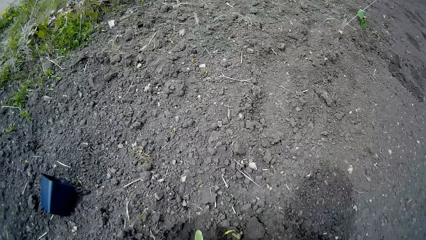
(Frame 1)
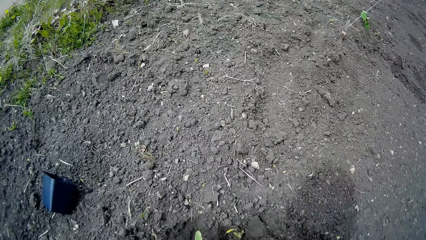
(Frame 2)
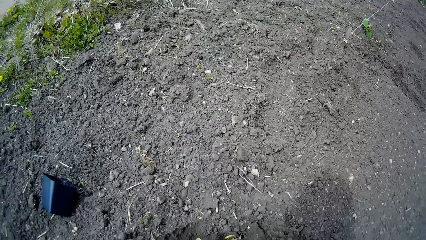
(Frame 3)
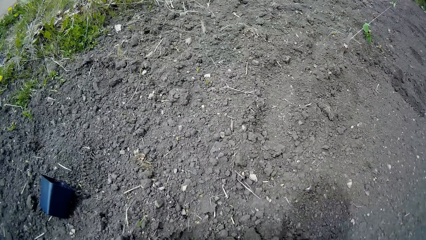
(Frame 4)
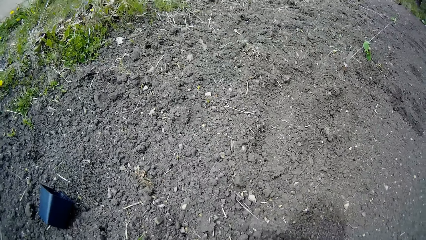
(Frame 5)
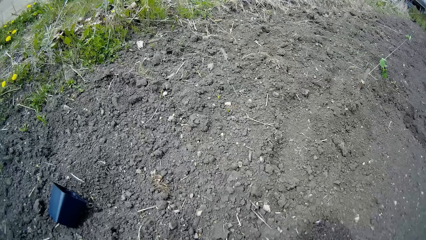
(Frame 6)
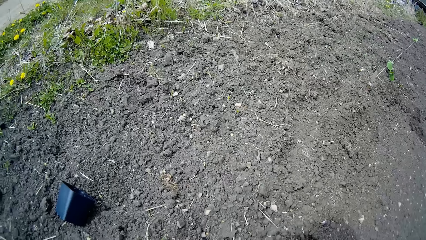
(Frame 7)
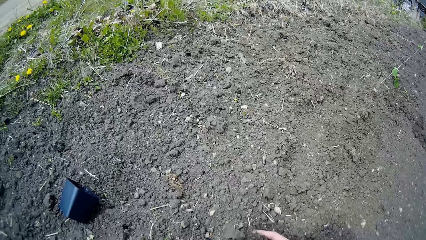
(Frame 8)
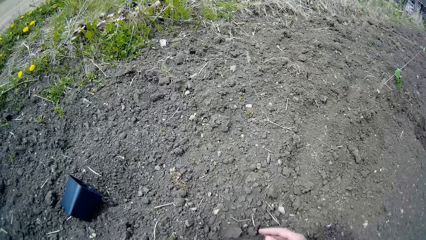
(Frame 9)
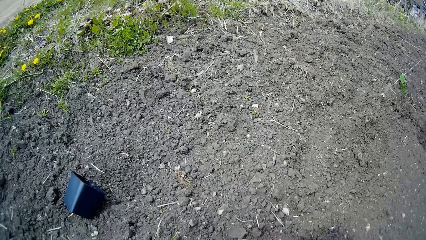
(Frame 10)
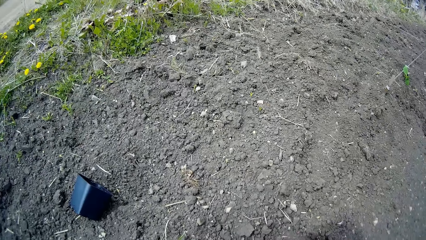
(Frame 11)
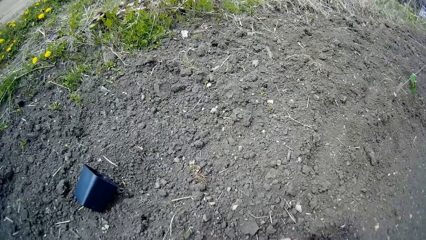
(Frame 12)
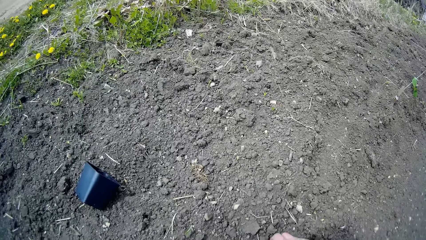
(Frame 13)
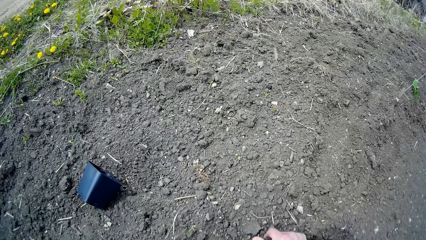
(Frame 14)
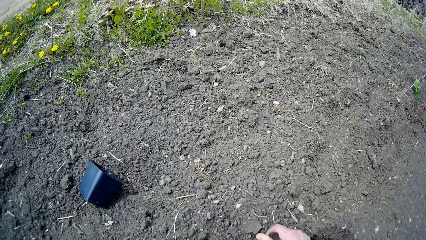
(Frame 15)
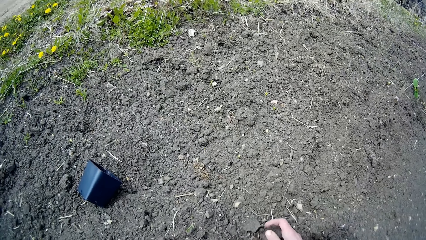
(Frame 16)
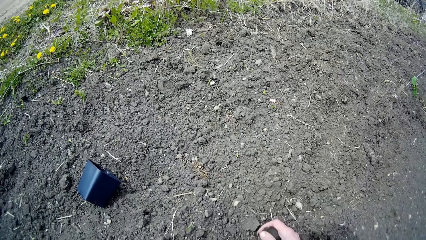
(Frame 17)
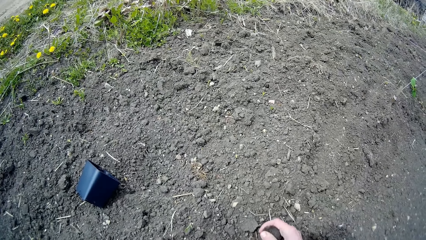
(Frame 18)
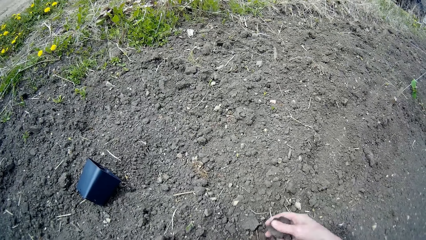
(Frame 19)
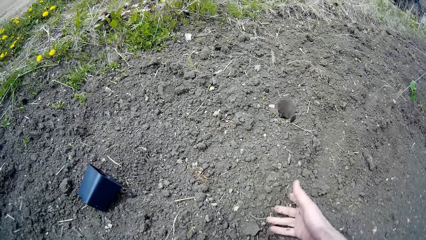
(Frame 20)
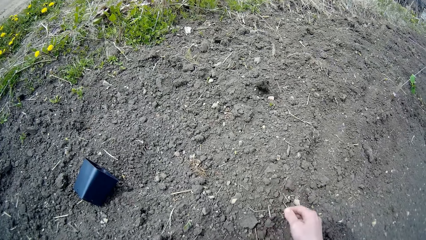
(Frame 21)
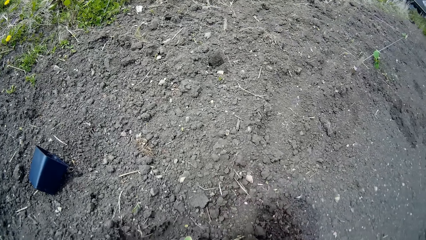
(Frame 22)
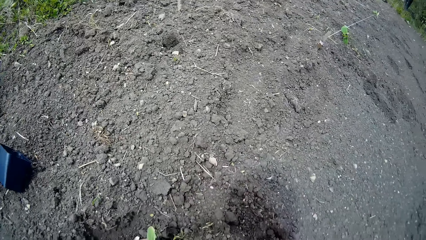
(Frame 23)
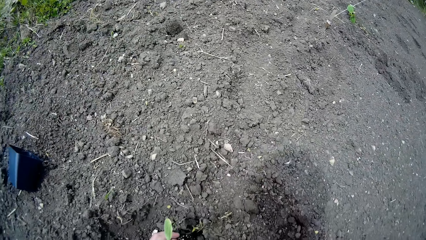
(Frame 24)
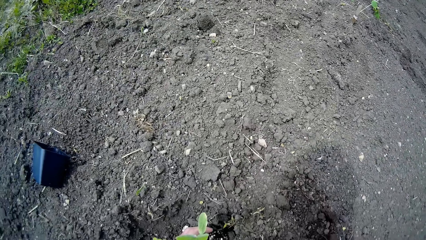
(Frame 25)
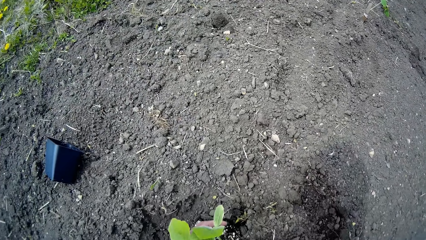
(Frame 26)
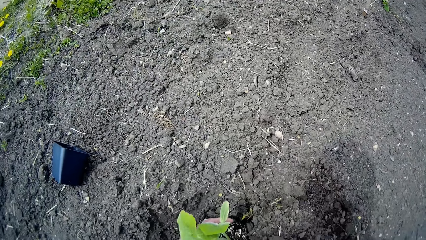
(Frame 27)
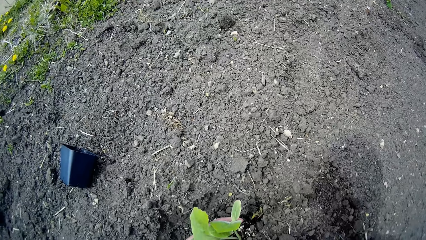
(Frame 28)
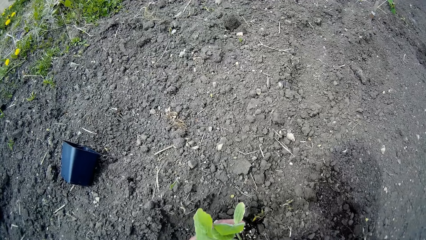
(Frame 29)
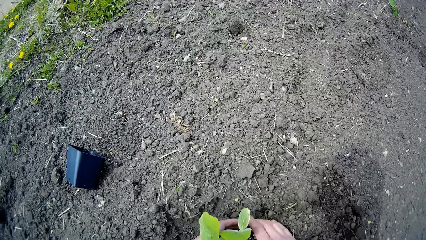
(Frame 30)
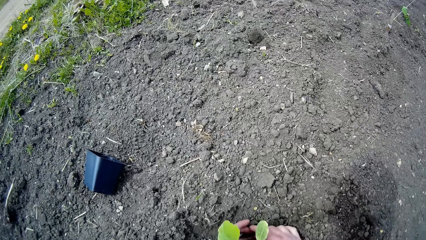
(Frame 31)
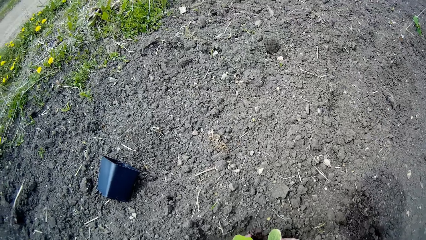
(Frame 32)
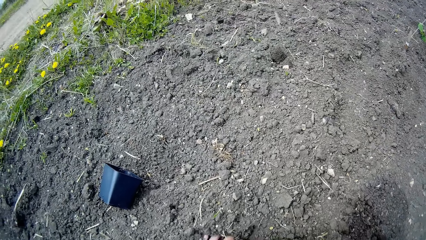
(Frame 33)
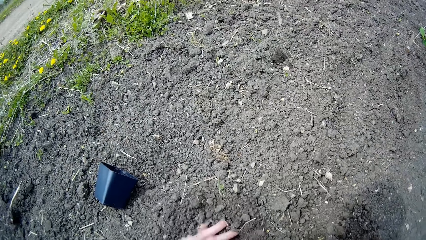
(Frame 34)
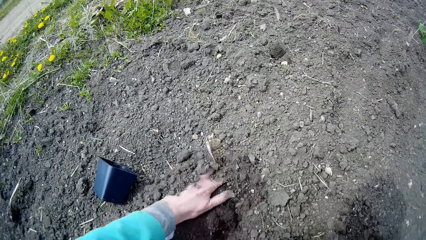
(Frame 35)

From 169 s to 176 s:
The camera wearer covers the plant with some sand from the floor with her left hand. She throws a stone in her left hand away. She covers the plant with some sand from the floor with both hands.

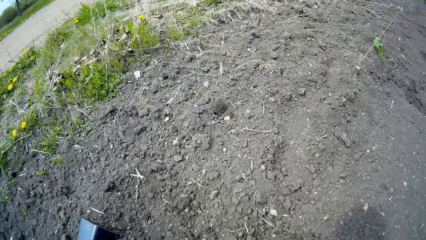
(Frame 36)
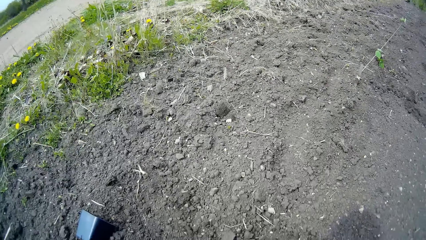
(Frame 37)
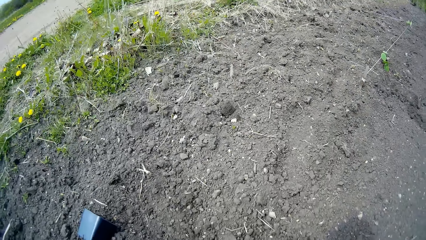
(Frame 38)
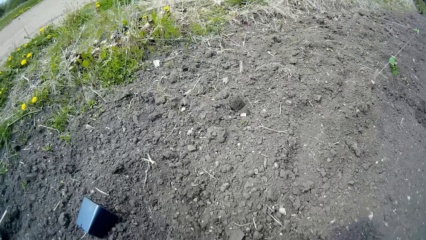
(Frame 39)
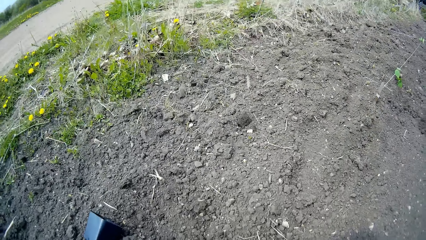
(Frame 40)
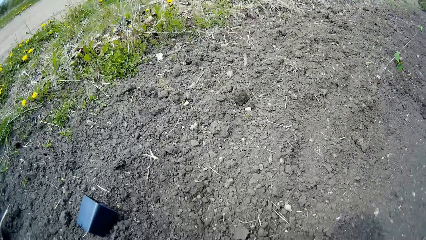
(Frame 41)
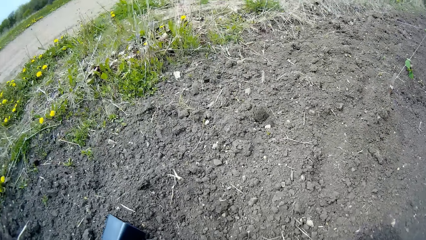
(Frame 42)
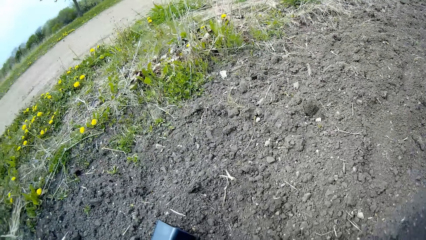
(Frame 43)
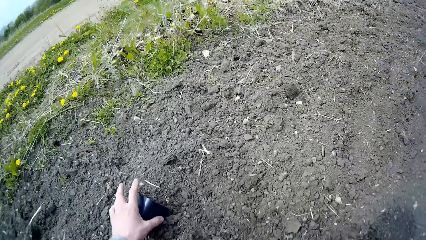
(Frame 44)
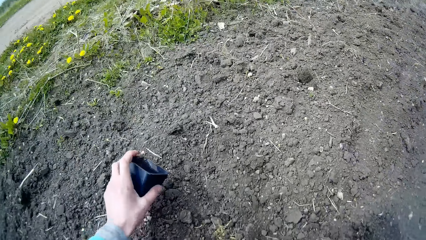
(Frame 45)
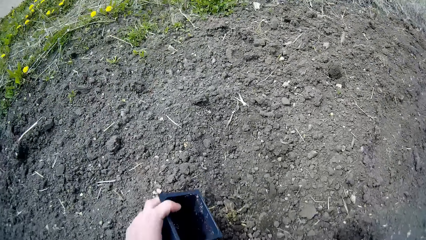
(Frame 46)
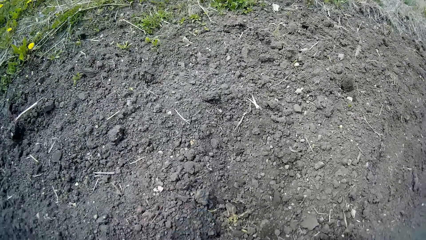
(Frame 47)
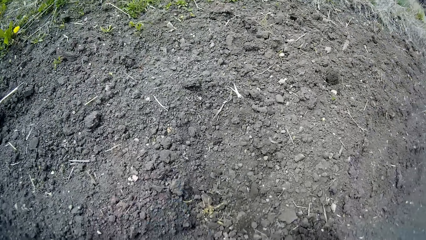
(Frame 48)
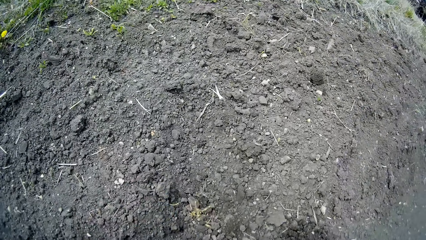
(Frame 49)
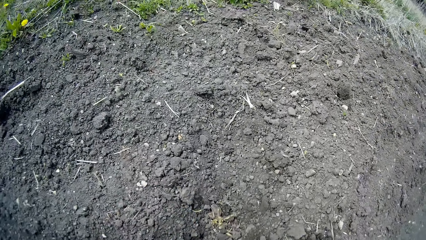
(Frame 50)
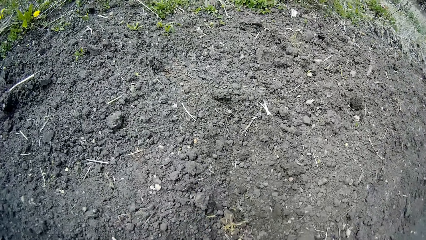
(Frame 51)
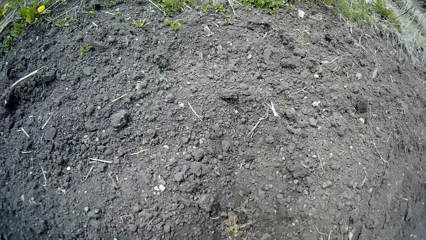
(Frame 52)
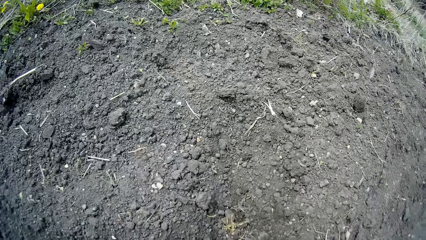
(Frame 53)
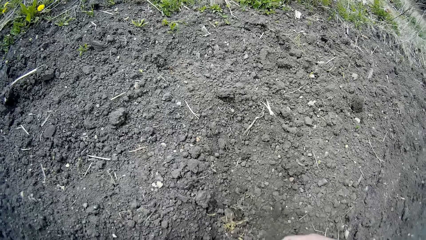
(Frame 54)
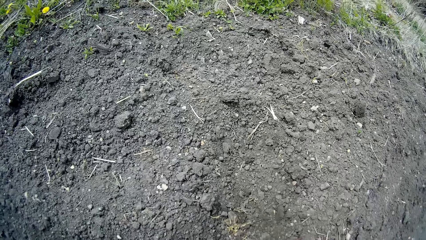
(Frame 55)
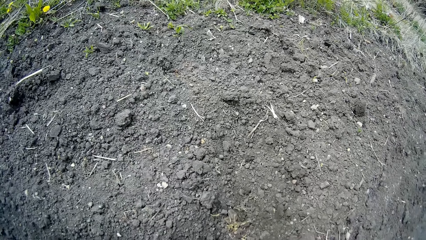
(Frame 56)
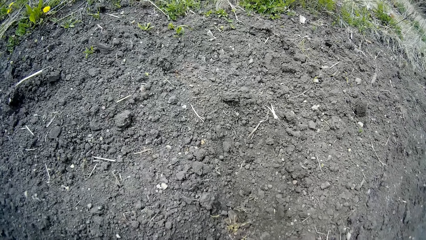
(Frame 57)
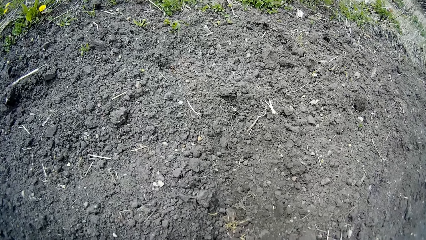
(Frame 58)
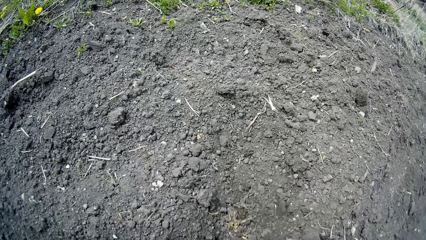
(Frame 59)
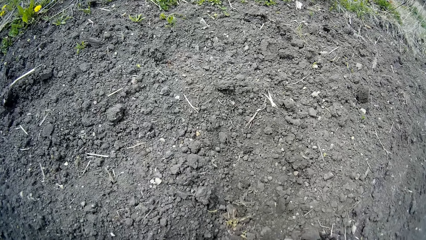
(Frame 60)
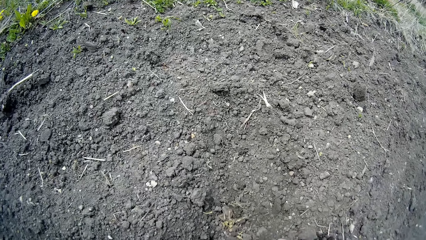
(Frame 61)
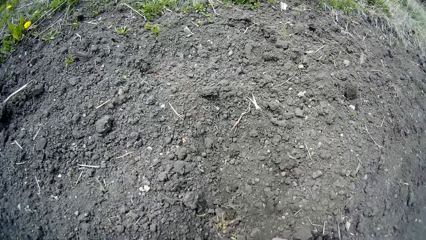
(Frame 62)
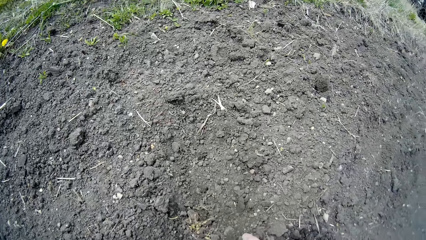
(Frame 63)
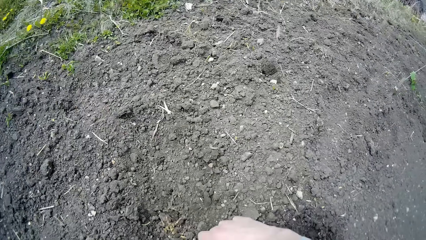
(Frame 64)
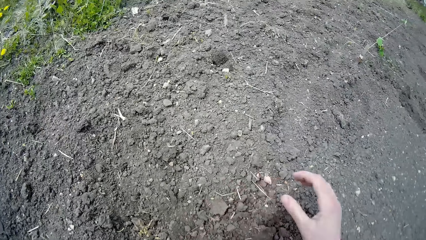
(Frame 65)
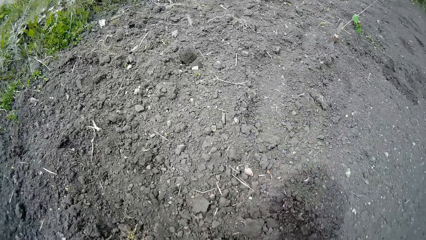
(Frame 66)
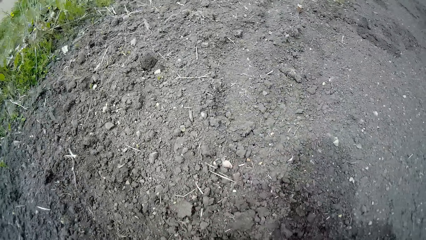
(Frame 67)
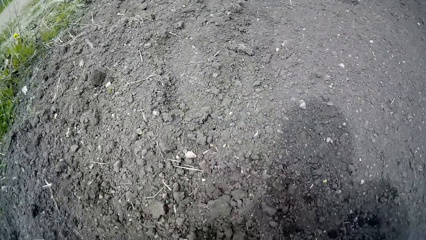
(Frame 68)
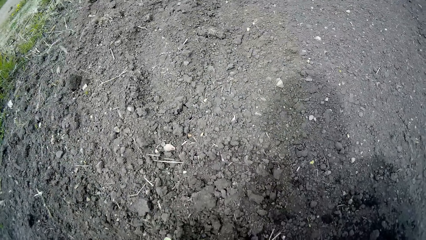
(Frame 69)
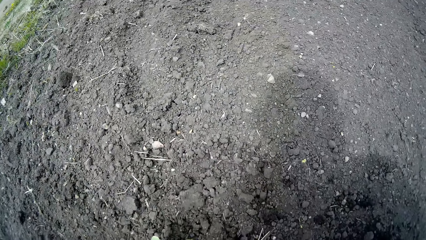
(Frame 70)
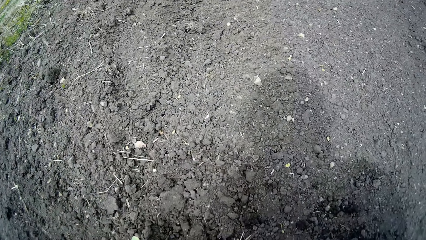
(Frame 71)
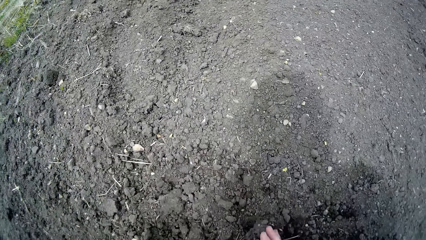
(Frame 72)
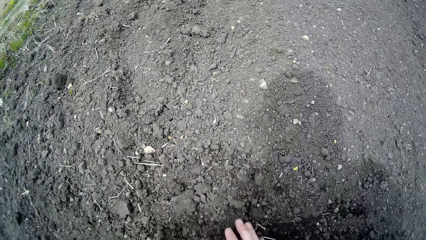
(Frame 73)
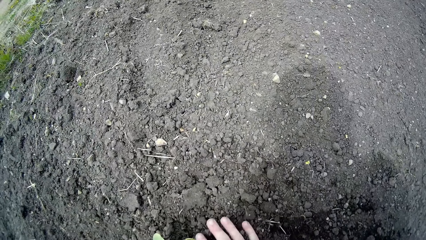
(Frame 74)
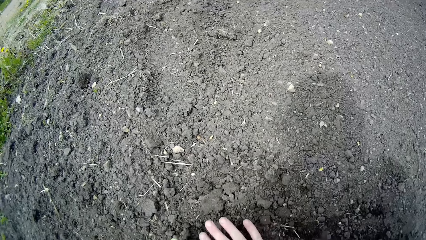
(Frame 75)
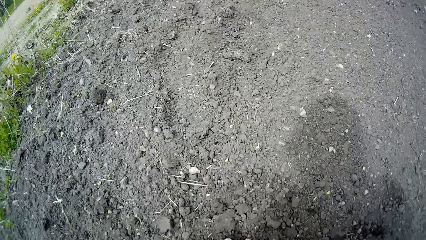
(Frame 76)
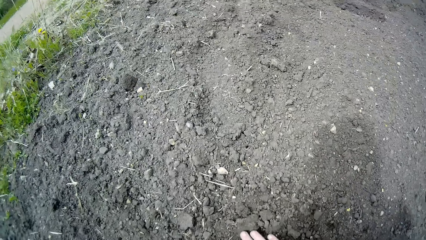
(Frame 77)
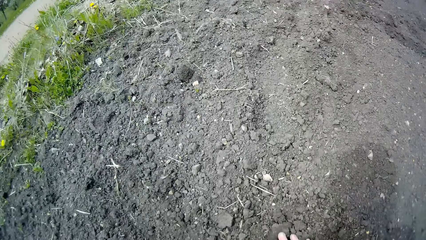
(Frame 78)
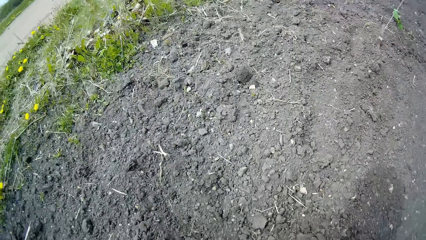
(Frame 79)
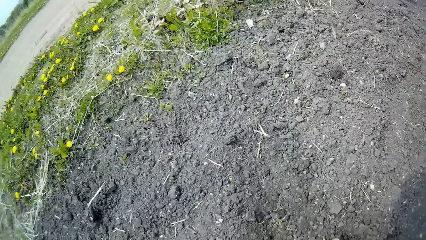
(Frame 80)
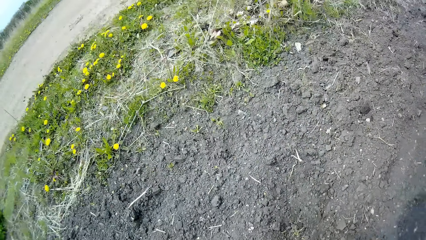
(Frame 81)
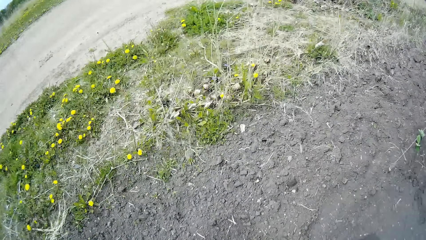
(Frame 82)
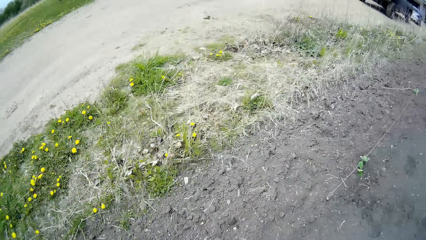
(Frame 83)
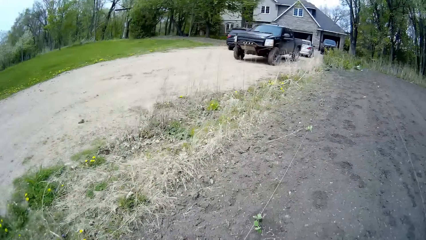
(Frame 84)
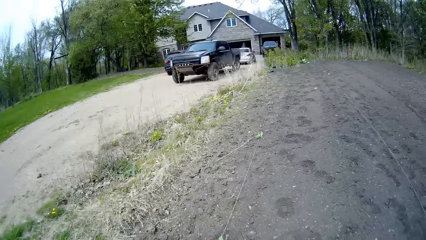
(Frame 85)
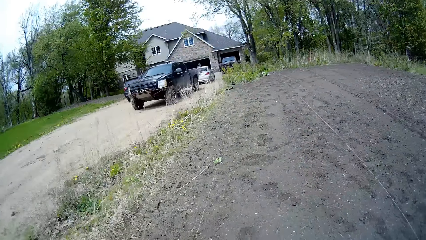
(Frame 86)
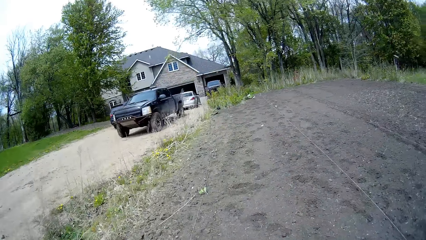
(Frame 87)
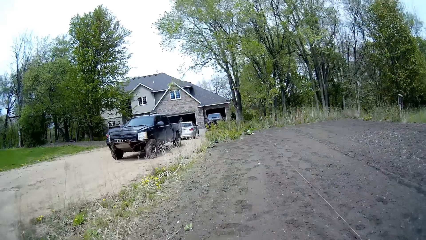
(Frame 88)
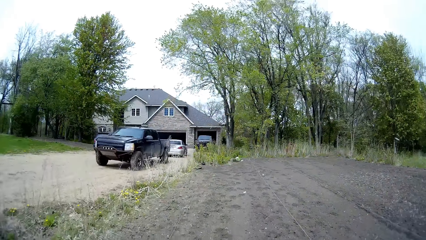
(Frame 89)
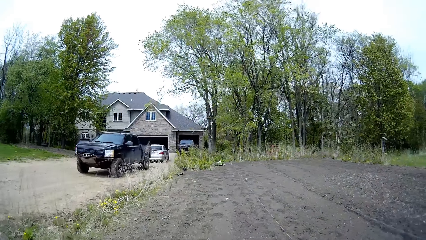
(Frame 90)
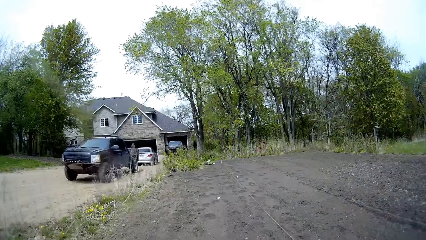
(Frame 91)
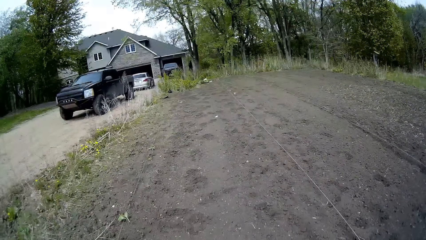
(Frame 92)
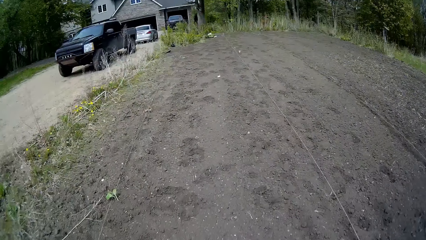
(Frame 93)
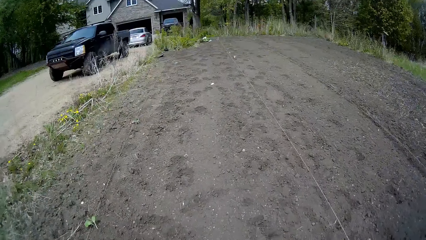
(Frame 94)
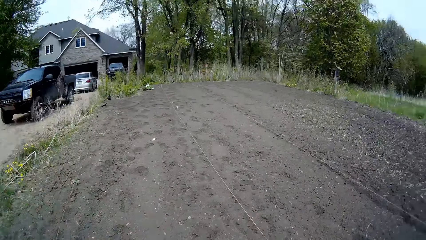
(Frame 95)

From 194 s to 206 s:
The camera wearer picks up the container from the floor with her right hand. She presses the sand on the floor with her left hand.
